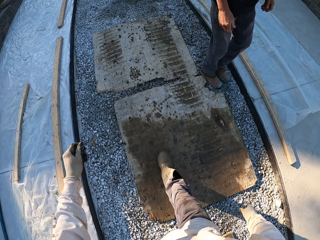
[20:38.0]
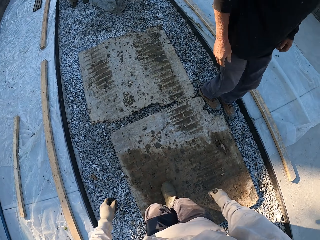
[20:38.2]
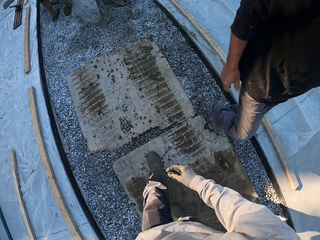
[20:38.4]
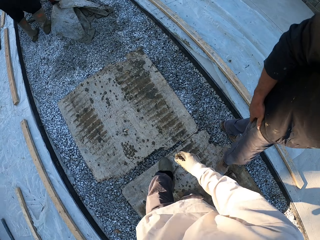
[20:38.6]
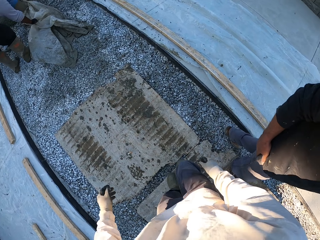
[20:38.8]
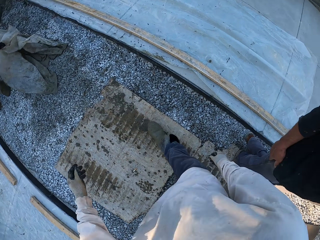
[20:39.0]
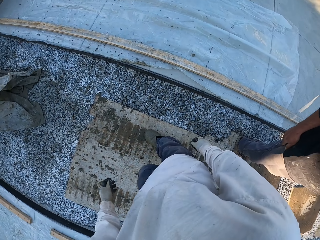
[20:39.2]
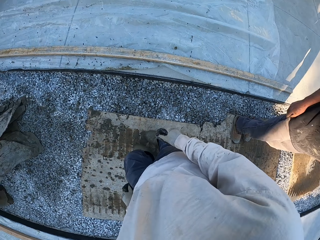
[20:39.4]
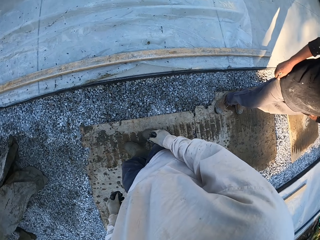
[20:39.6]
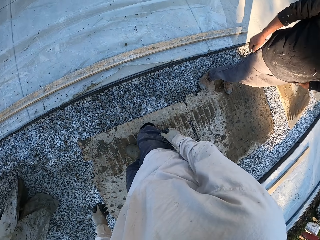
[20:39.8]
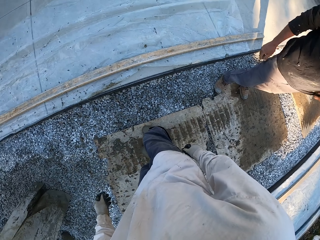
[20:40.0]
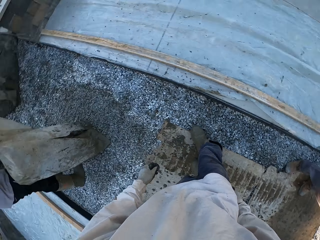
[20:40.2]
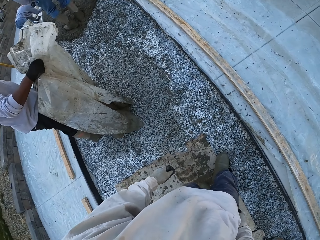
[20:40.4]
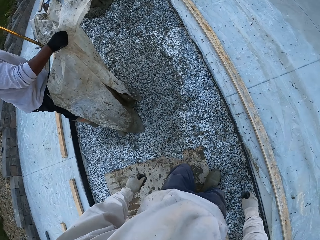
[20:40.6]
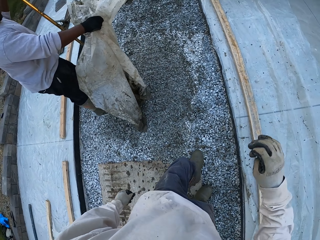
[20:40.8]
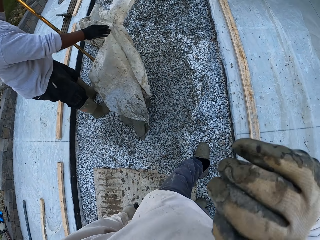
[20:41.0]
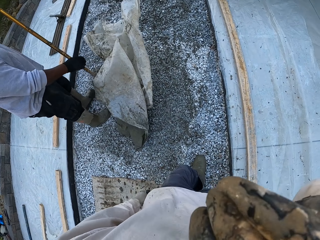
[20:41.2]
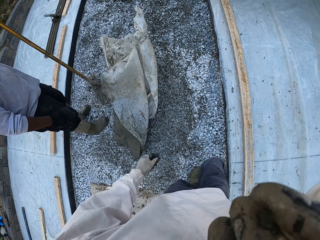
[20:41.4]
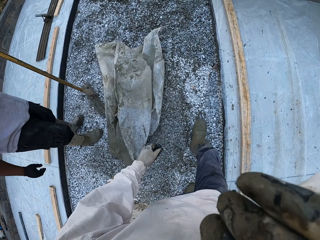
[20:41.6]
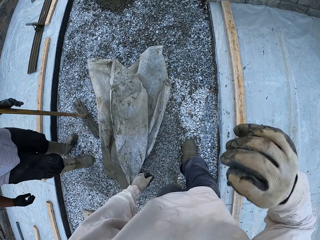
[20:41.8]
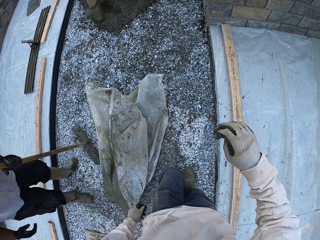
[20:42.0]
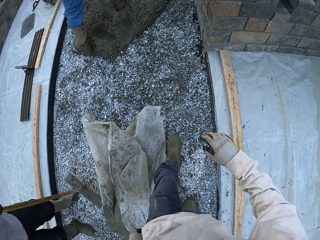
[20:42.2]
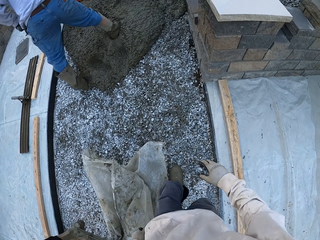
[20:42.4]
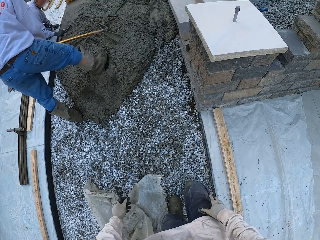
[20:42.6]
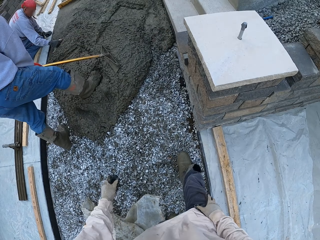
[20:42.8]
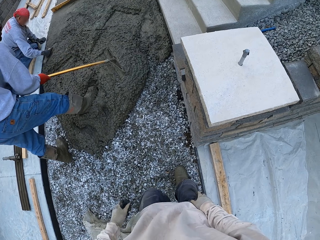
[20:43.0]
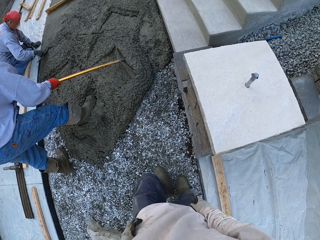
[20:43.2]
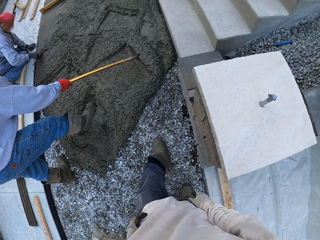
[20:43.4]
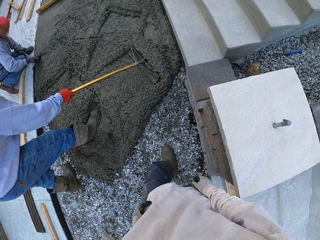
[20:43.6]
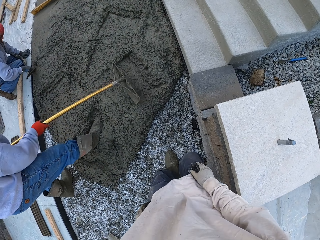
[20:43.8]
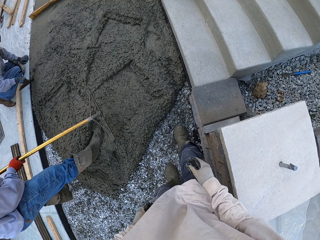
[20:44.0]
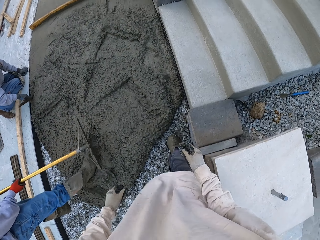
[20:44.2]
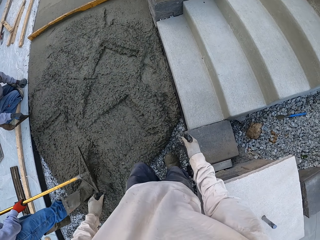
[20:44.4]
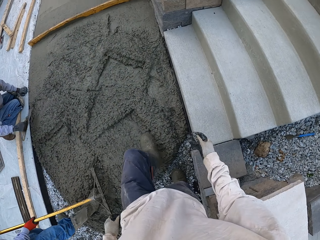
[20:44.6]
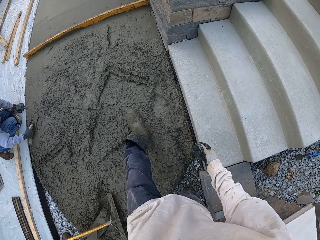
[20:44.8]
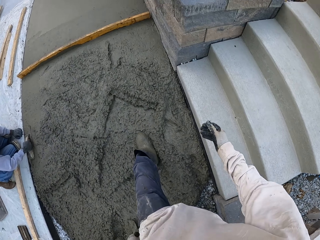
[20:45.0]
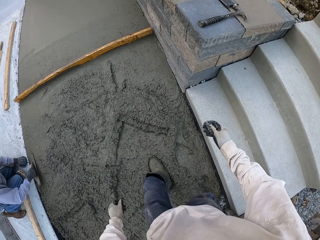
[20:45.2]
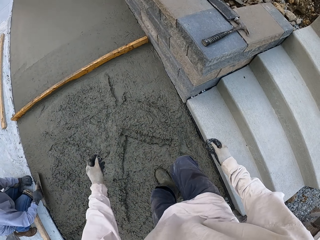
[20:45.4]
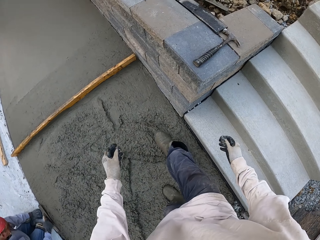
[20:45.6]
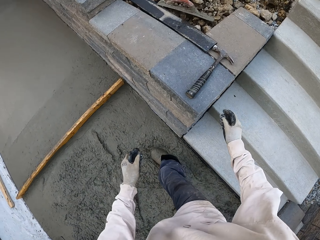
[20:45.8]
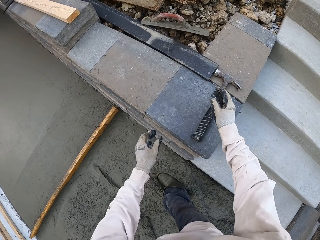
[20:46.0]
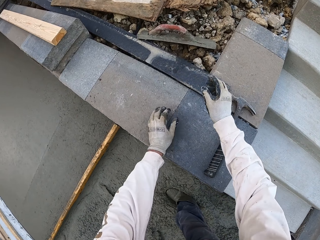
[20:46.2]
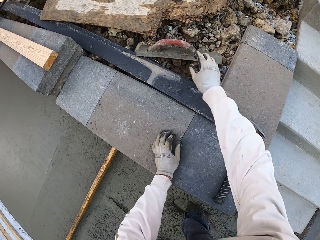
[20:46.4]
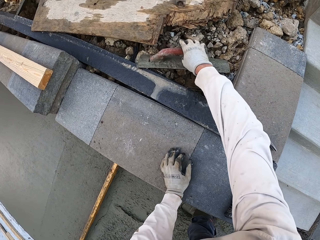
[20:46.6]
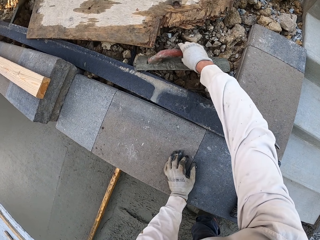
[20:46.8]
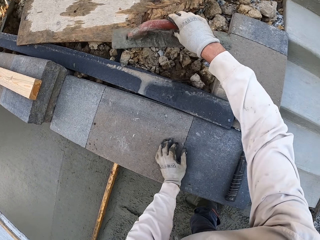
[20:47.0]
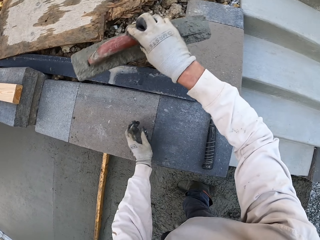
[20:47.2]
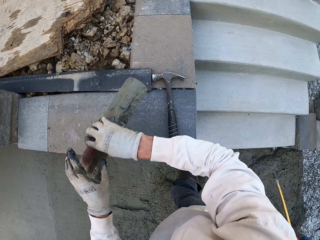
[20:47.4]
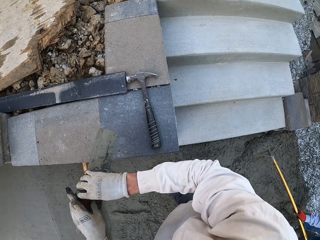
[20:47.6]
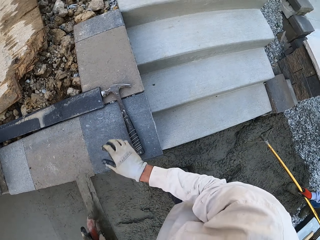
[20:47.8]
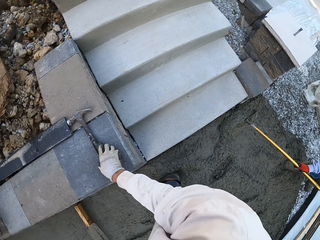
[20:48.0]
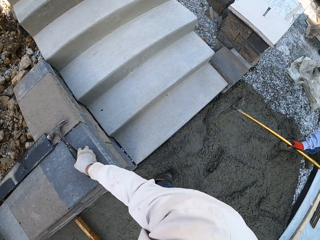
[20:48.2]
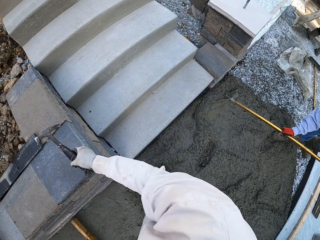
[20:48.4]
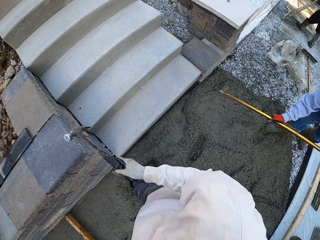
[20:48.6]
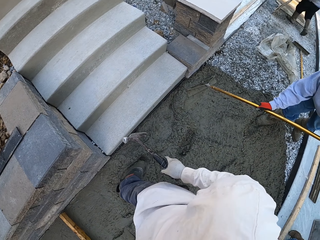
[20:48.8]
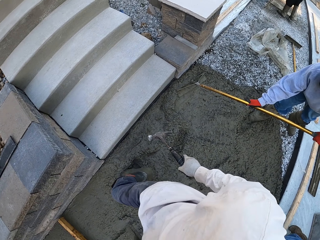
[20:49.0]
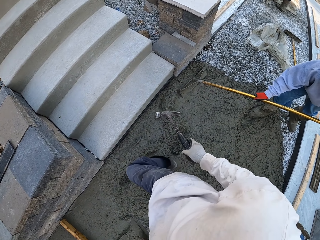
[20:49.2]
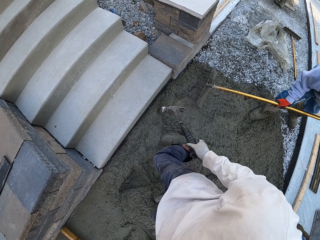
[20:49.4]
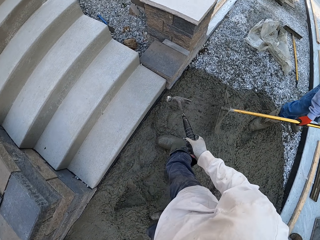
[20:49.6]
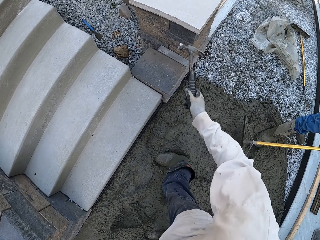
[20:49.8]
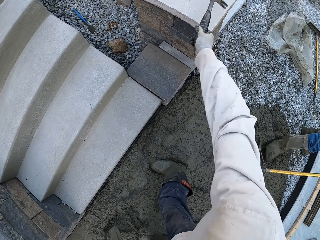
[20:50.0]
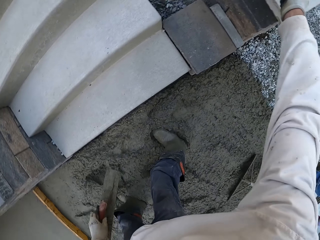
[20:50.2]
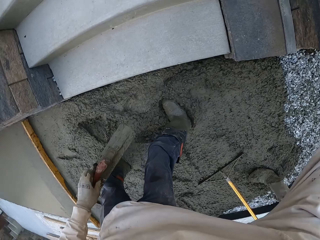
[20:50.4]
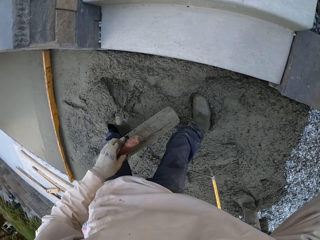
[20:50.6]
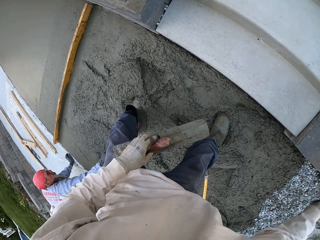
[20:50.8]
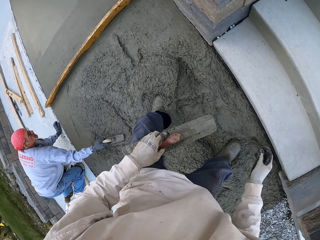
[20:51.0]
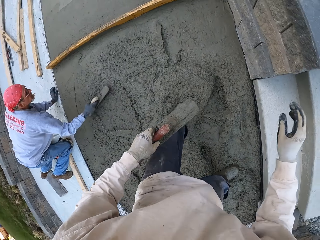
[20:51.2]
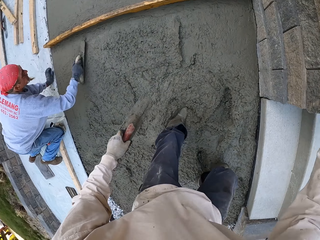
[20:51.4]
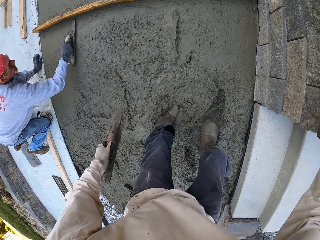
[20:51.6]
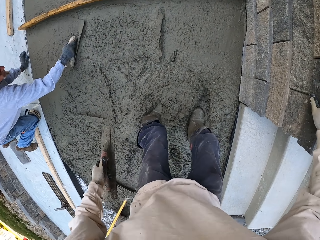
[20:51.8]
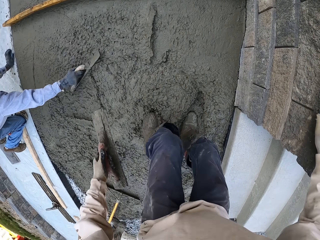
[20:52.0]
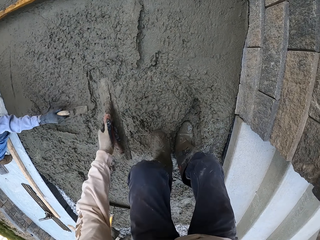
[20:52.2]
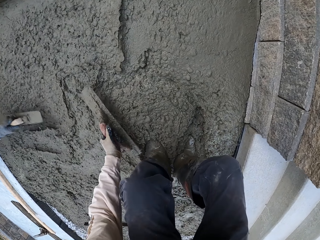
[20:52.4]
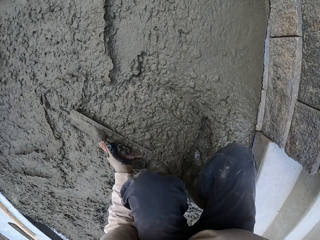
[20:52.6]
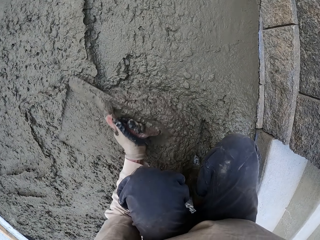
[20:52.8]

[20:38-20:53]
The camera wearer looks around, walks, and lifts the hand up. A man flattens the floor. The camera wearer walks. Another man flattens the floor. The camera wearer picks up the masonry trowel. They pick up a hammer. The other man flattens the floor. The camera wearer drops the hammer. They look around. The first man flattens the floor. The camera wearer levels the concrete with the masonry trowel.

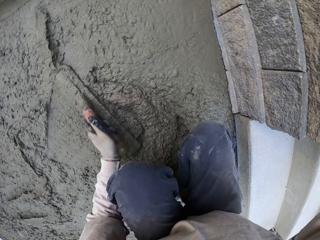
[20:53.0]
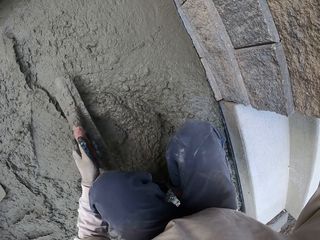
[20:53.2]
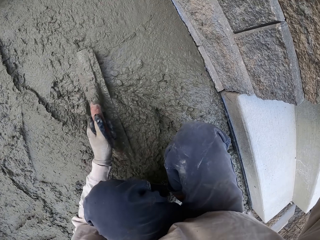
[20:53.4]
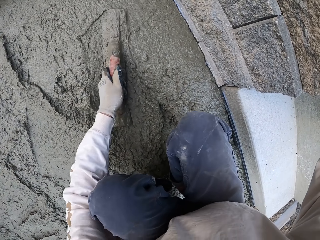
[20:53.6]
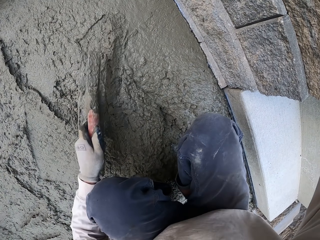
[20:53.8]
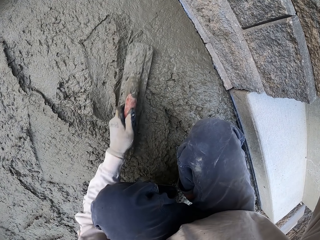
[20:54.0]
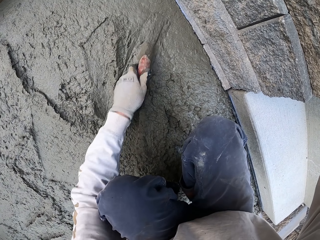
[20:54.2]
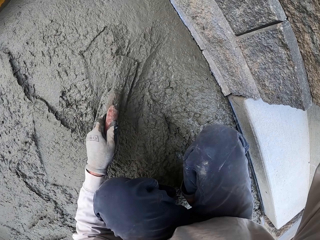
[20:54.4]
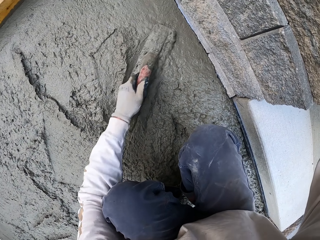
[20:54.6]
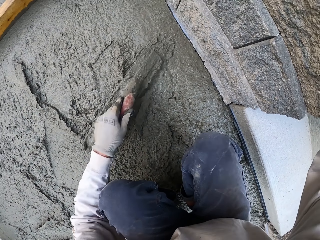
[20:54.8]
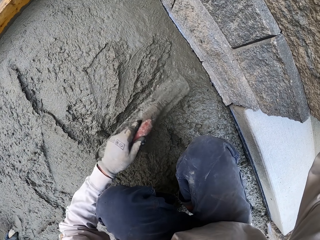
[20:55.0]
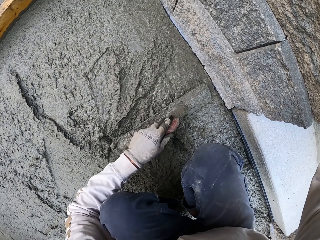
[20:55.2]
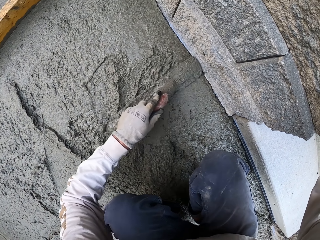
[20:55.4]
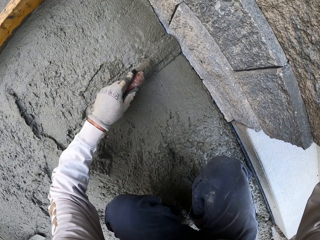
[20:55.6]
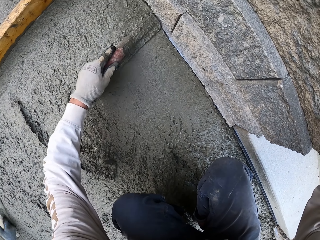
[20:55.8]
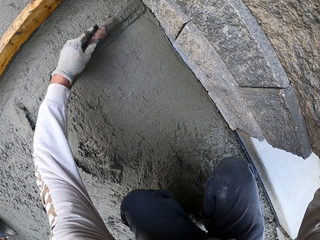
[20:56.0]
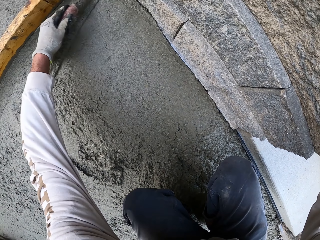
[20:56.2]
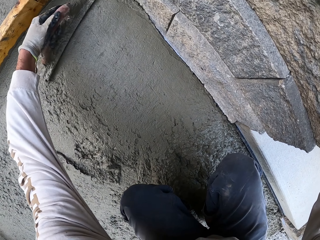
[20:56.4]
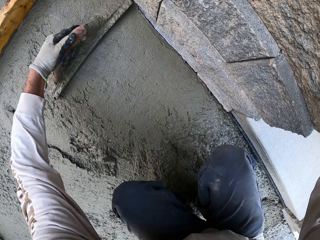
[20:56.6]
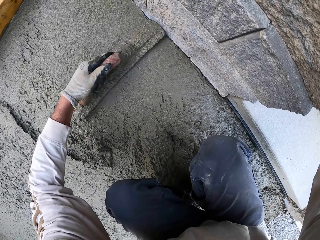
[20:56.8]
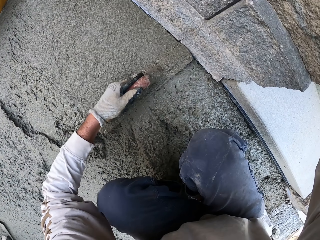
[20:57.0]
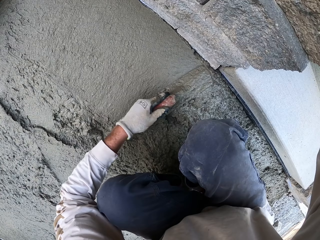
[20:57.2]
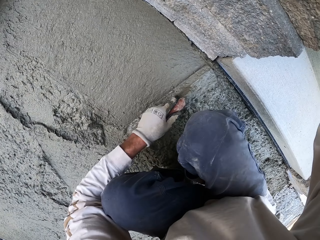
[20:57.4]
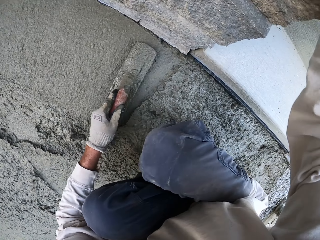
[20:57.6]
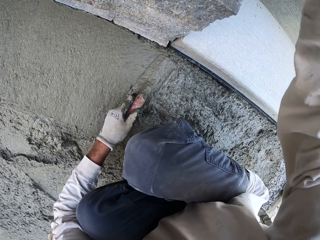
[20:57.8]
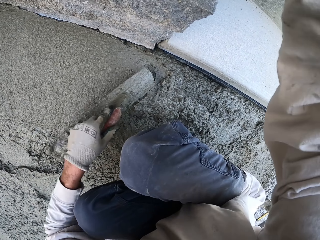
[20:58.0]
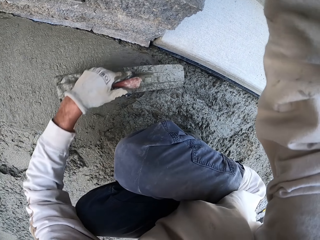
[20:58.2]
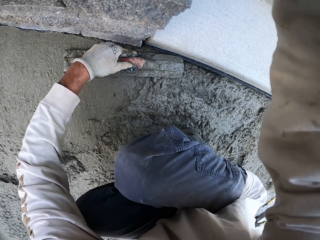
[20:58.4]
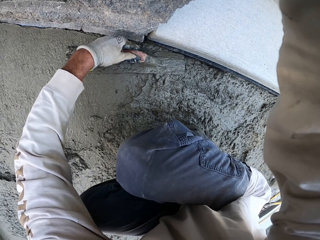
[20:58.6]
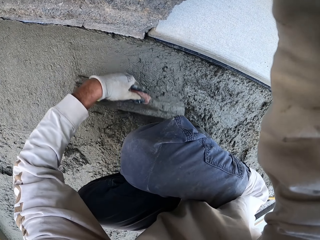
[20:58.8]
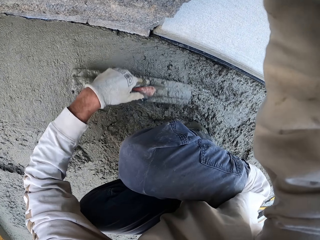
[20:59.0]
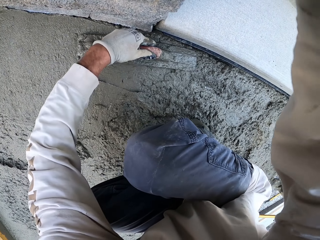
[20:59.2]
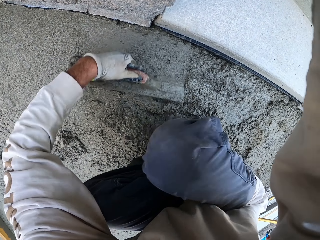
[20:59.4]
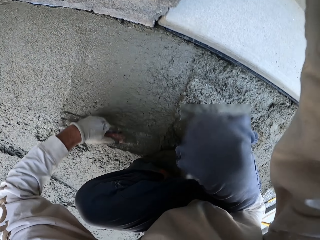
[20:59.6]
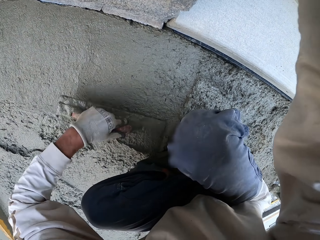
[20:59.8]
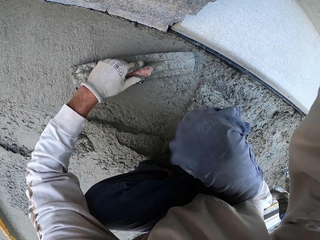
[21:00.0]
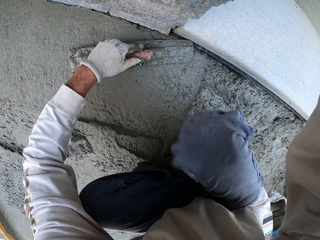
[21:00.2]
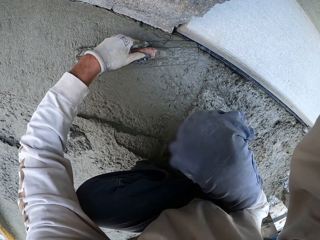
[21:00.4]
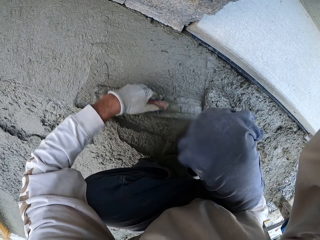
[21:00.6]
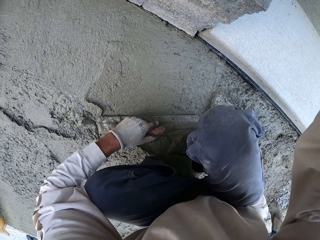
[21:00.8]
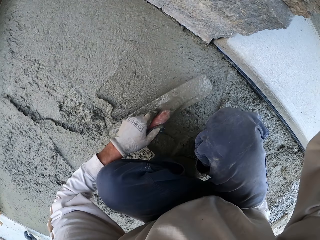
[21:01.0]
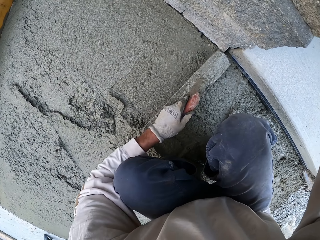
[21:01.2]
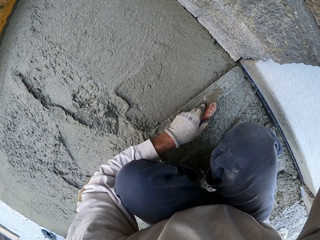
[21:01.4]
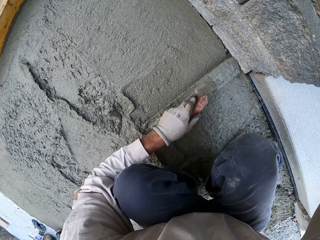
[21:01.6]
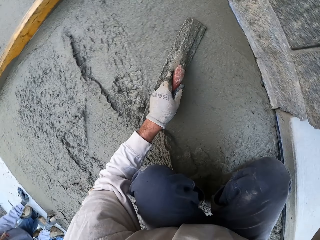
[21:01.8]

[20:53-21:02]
The camera wearer flattens the floor.
